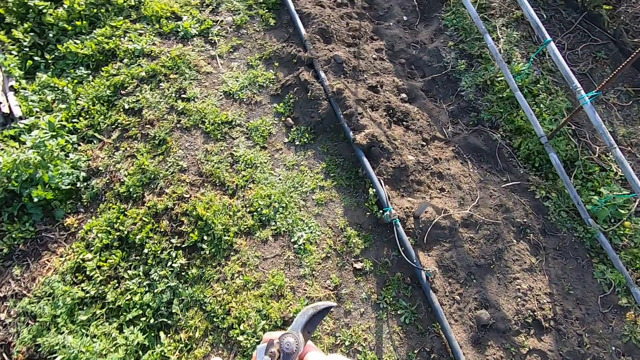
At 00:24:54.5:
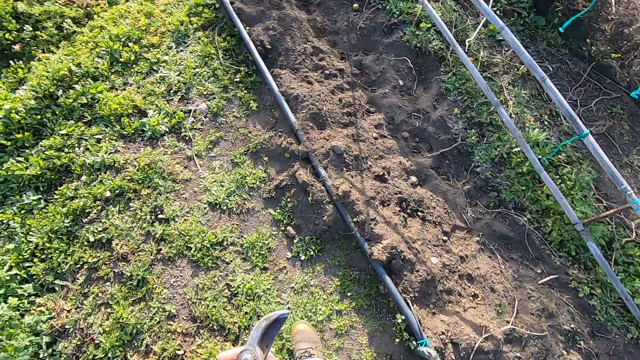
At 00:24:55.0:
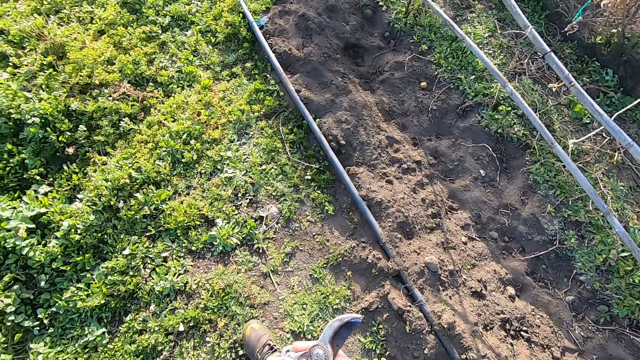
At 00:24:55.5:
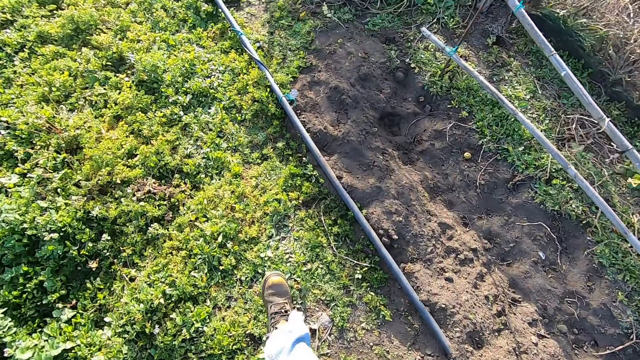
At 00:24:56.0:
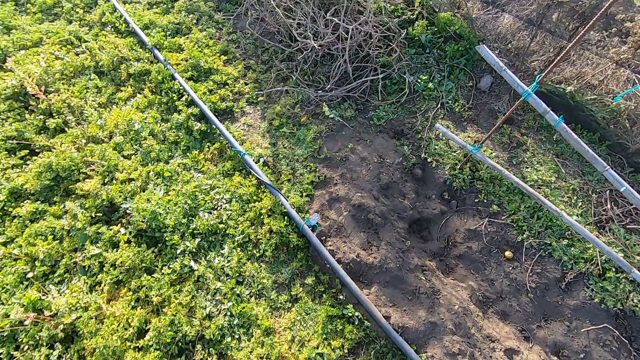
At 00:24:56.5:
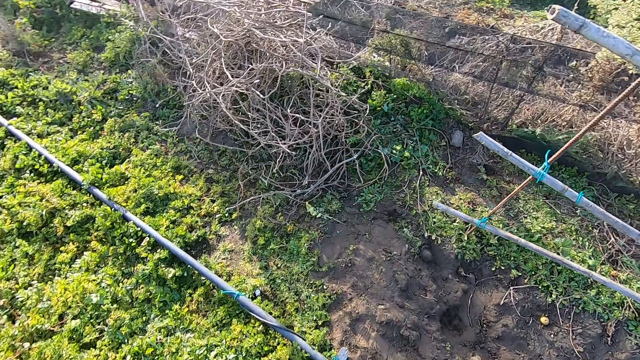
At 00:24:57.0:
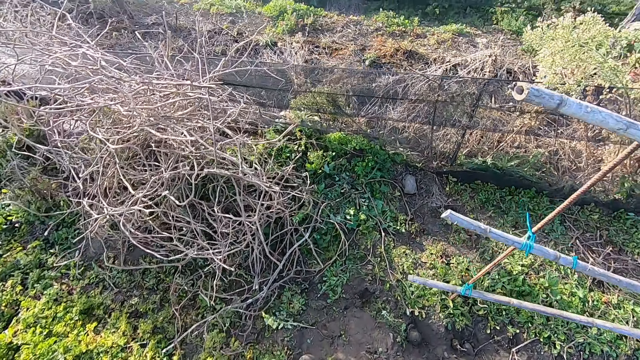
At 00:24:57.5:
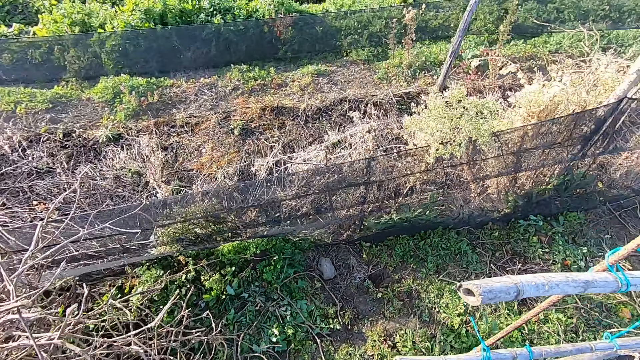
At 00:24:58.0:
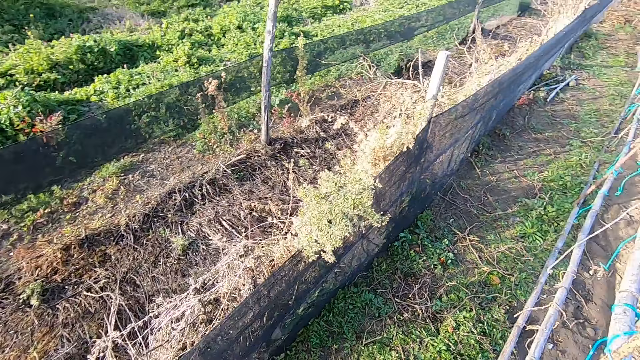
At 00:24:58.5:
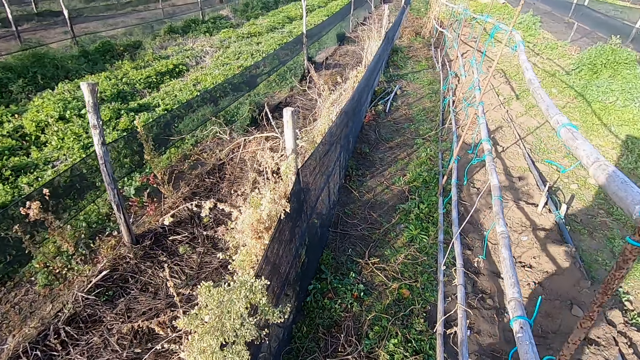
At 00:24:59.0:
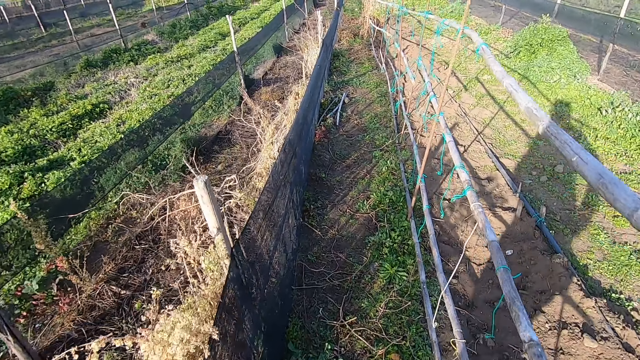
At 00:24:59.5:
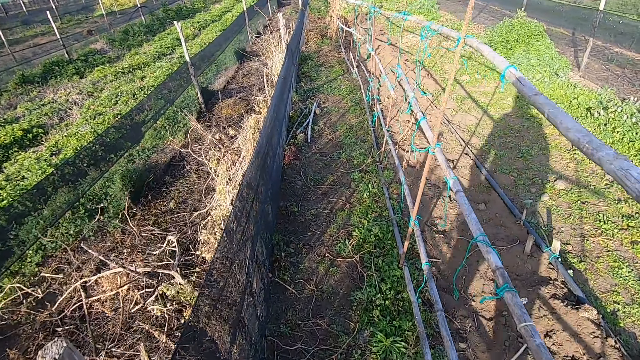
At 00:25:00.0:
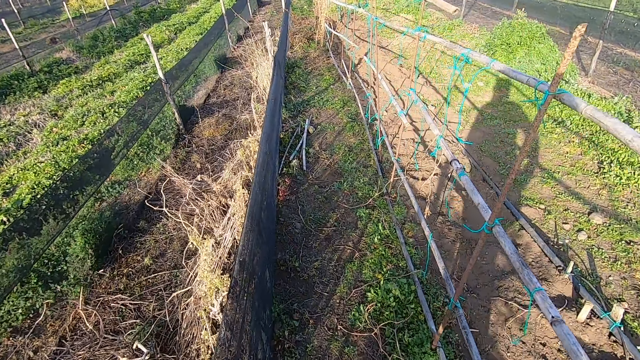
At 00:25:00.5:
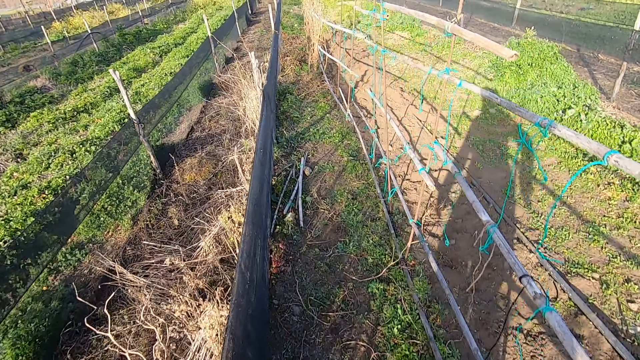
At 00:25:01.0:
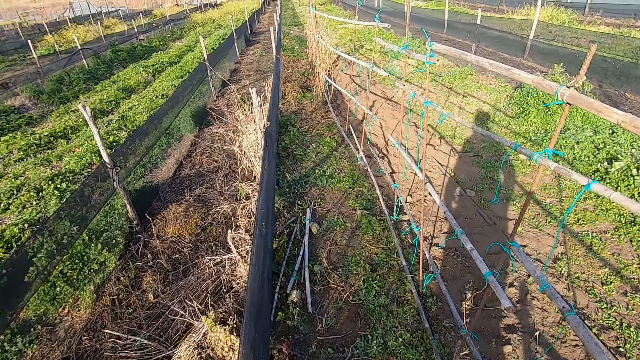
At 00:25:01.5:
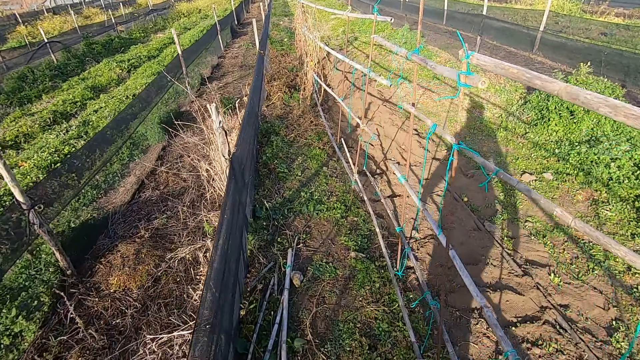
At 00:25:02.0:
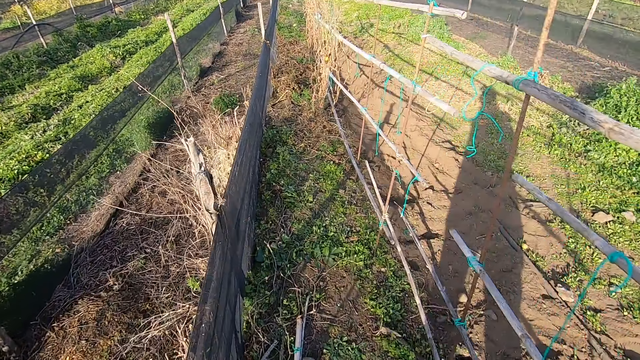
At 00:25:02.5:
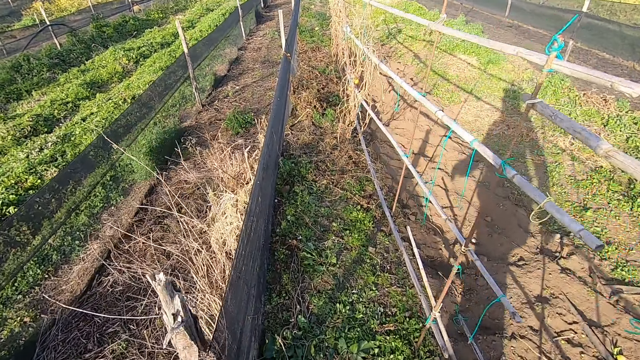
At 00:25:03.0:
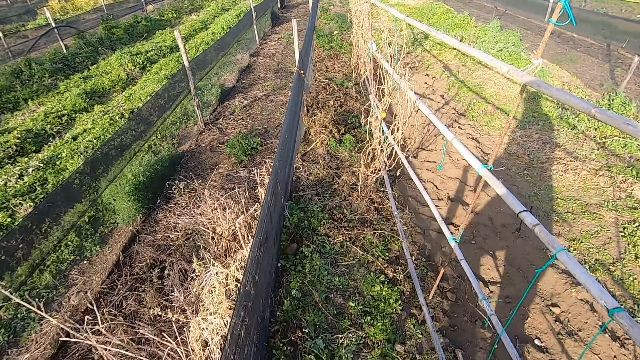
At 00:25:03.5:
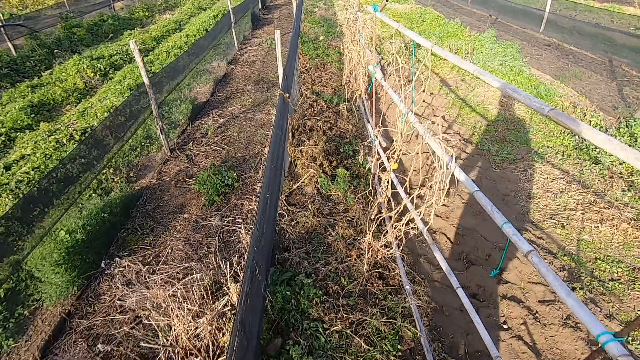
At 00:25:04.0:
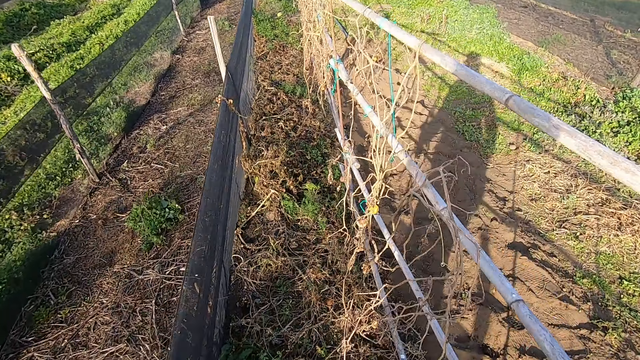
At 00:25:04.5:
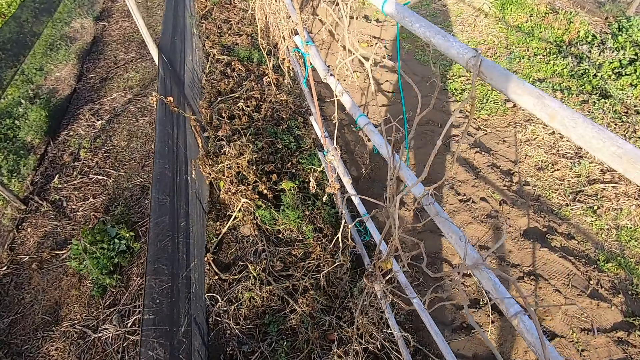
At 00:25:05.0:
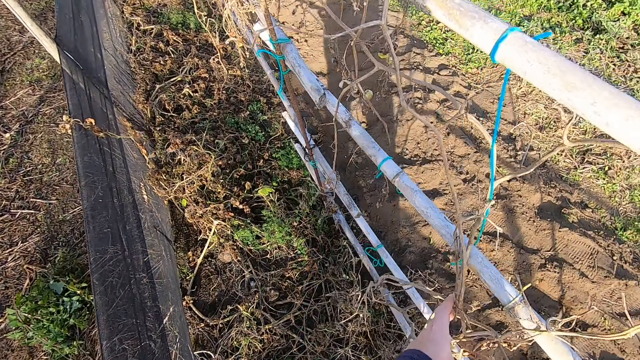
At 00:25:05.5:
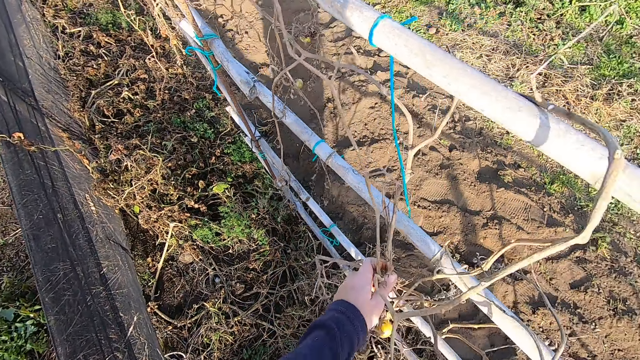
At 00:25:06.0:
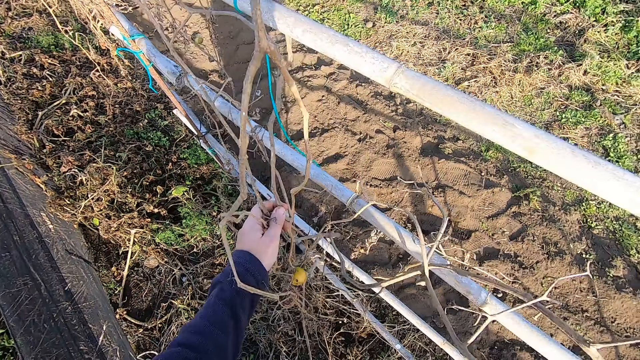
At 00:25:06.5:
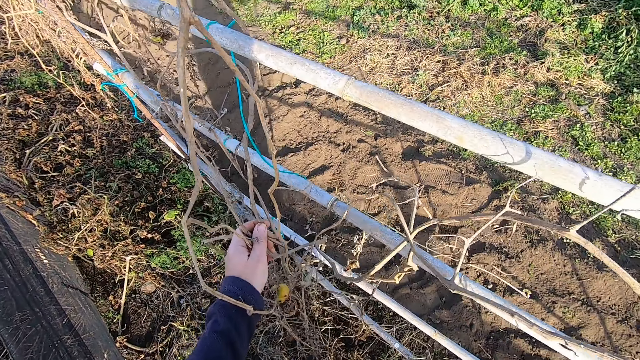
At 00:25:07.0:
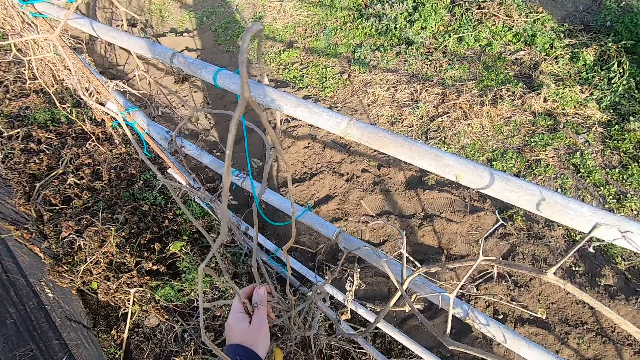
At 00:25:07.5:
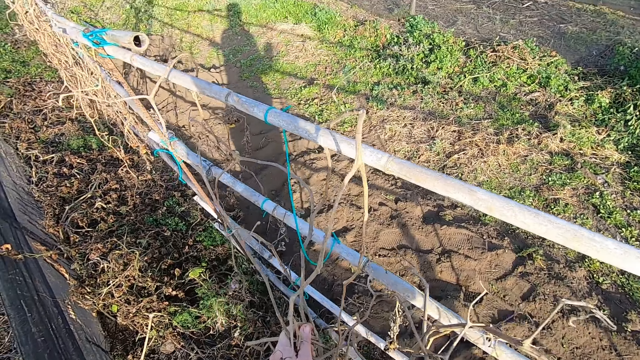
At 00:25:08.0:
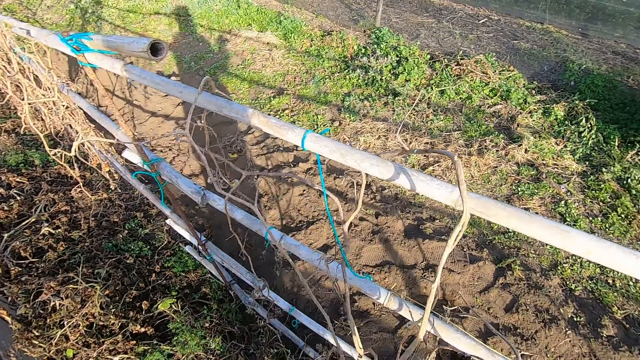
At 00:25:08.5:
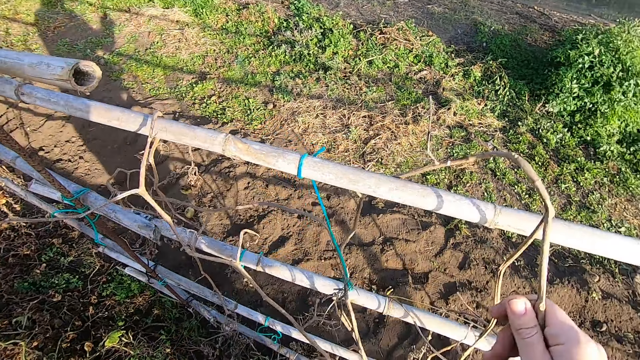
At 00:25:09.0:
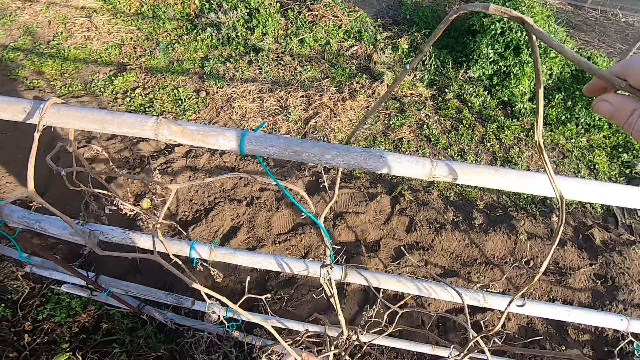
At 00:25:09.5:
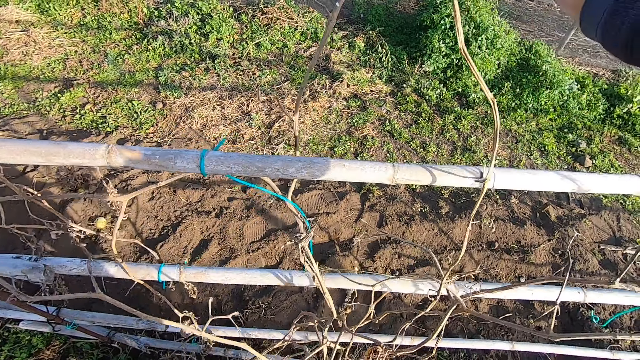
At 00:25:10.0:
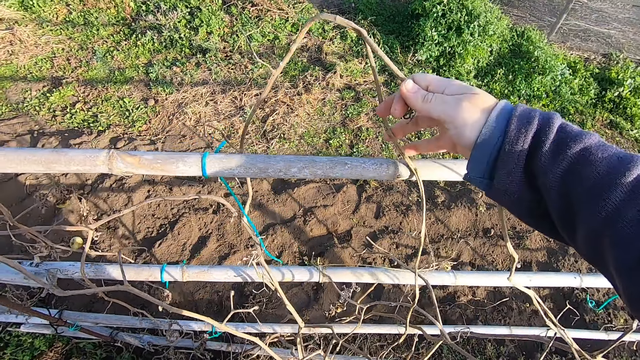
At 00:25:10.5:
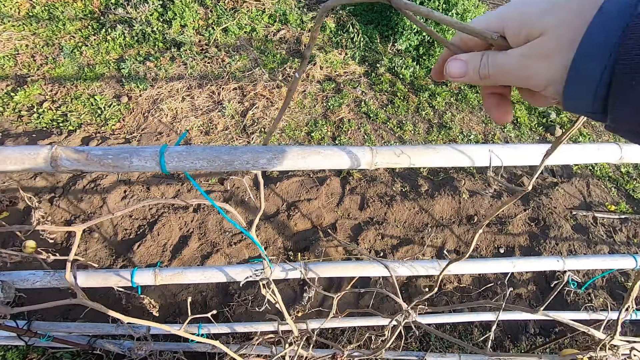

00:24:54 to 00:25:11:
The camera wearer pulls out the plant. They untangle the dry plant from the bamboo fence.

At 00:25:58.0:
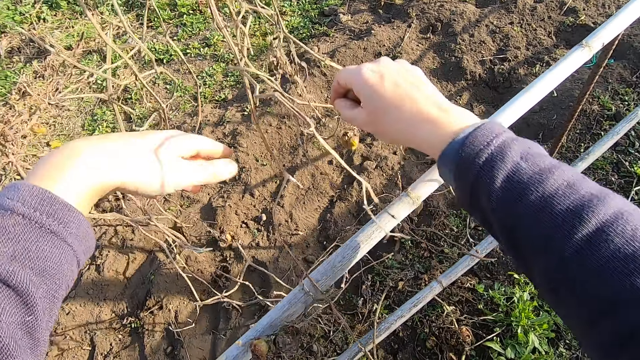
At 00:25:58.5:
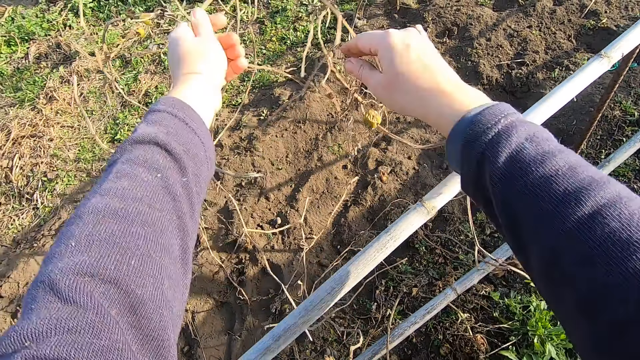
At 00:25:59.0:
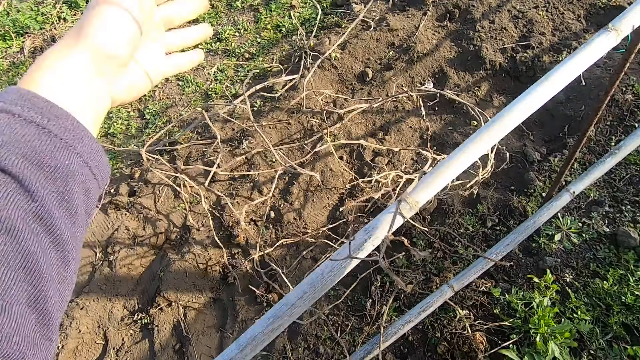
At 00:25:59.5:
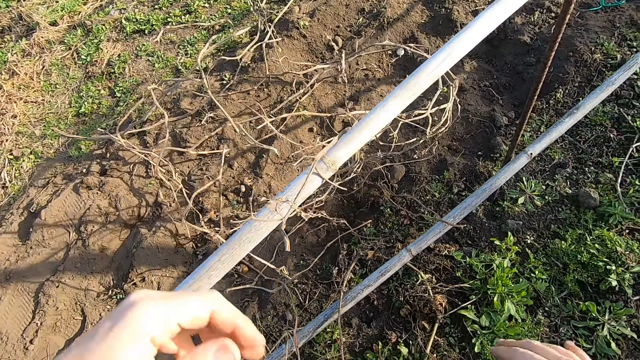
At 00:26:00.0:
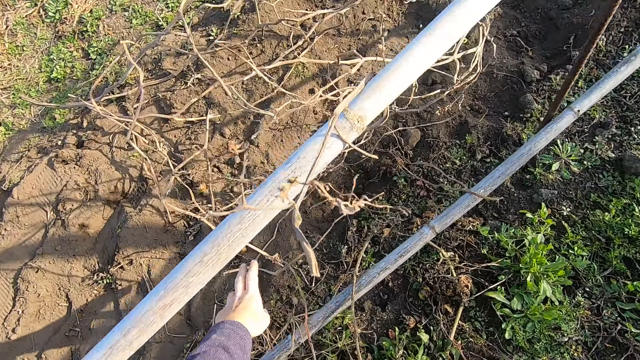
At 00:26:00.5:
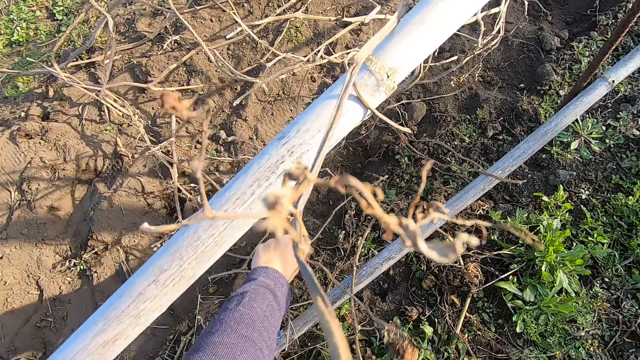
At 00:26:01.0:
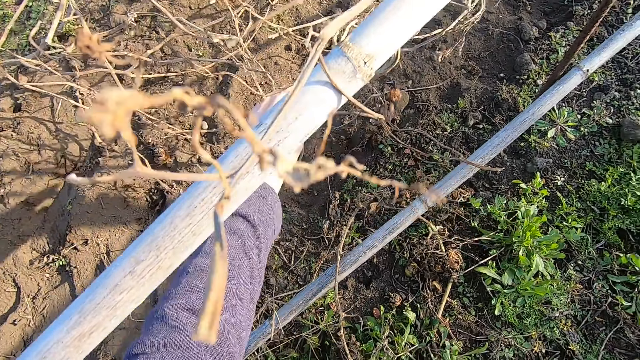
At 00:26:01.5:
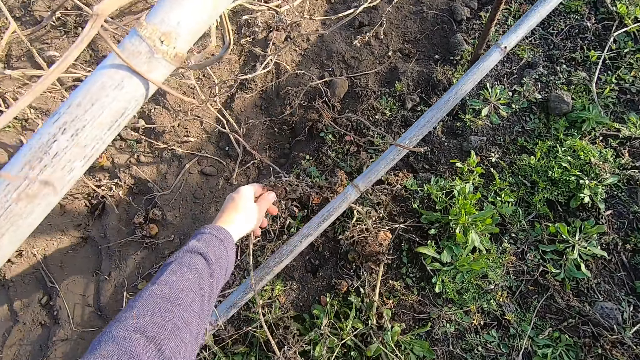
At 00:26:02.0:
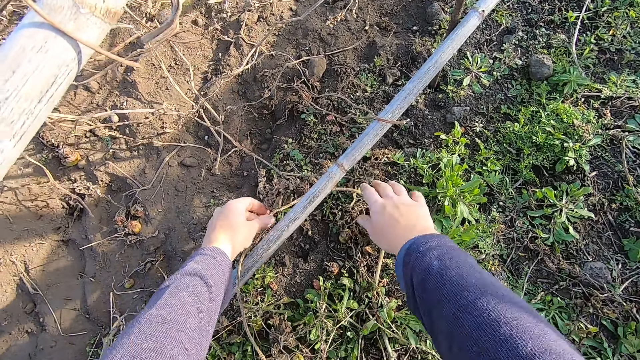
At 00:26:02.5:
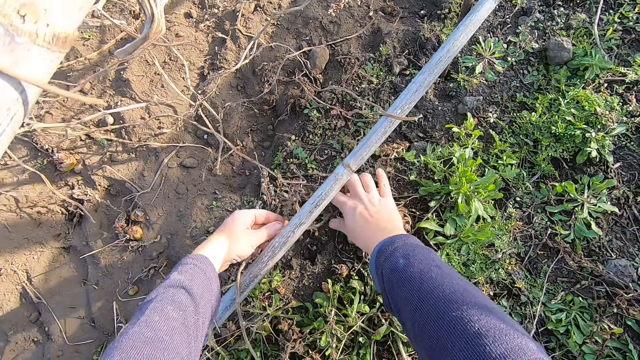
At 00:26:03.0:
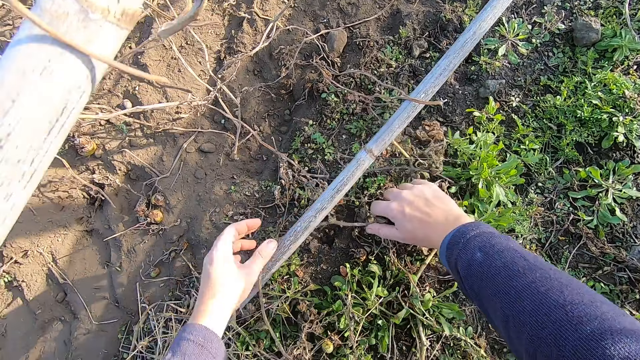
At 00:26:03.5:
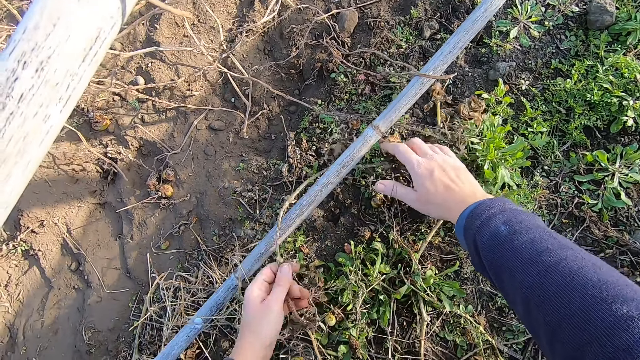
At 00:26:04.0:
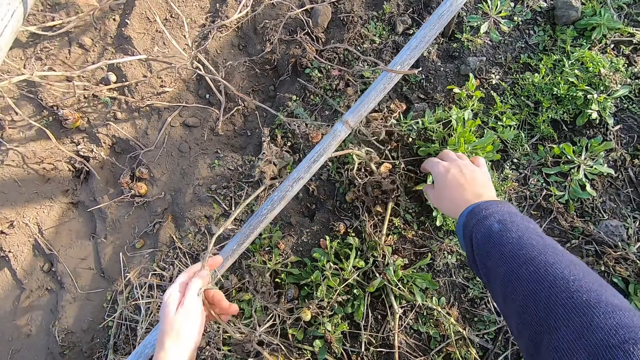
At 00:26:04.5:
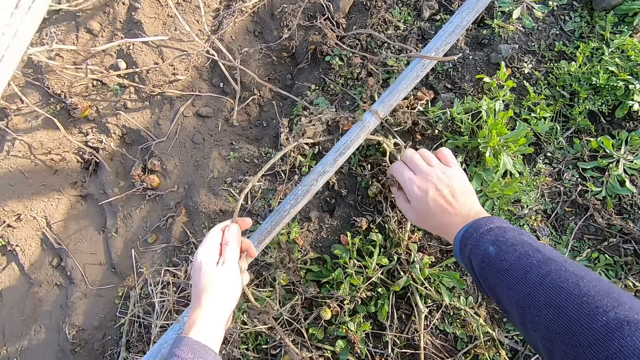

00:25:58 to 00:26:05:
The camera wearer bends towards the dry plants on the ground. They pick up a dry plant from the ground. They untangle the dry plant on the ground.
